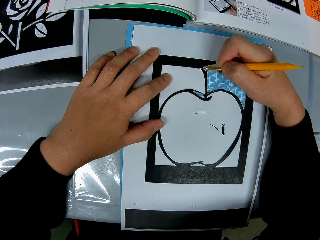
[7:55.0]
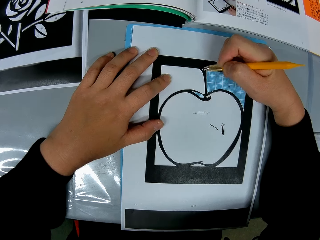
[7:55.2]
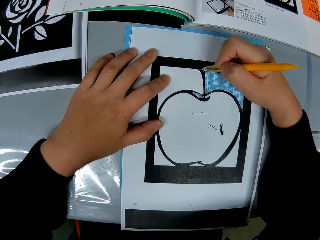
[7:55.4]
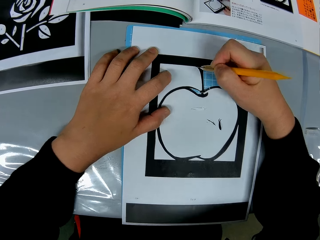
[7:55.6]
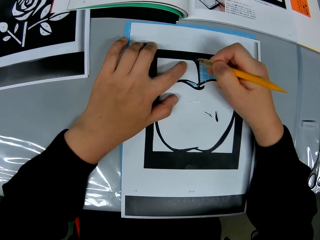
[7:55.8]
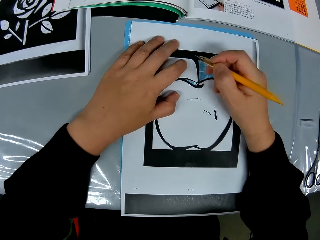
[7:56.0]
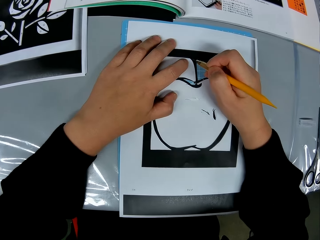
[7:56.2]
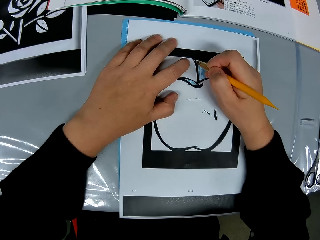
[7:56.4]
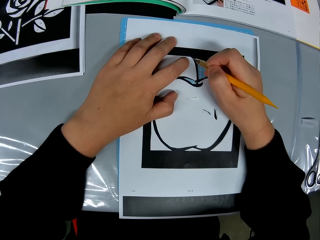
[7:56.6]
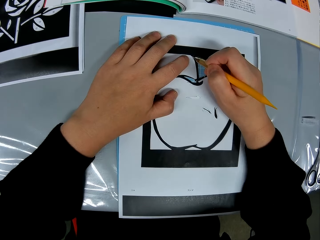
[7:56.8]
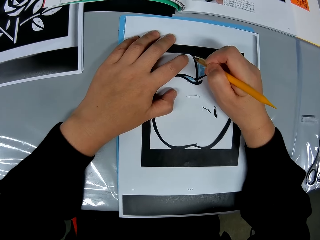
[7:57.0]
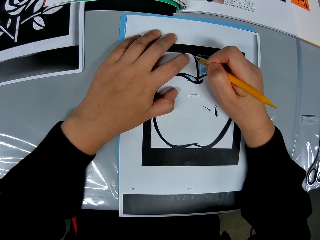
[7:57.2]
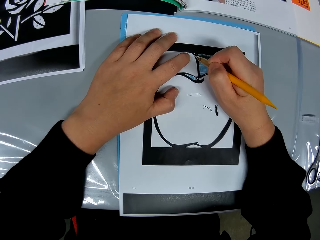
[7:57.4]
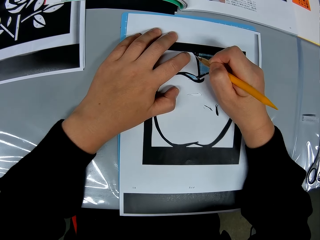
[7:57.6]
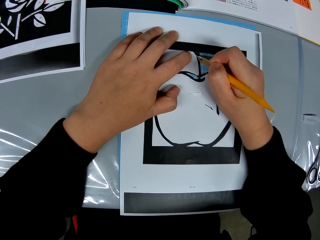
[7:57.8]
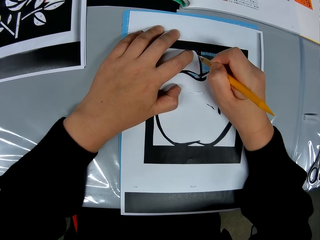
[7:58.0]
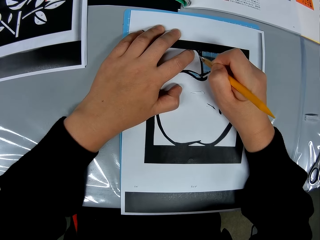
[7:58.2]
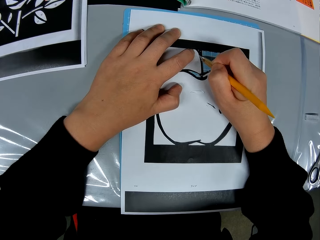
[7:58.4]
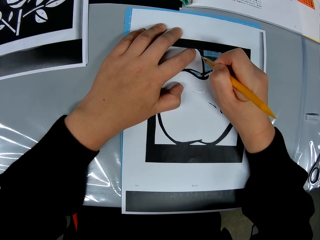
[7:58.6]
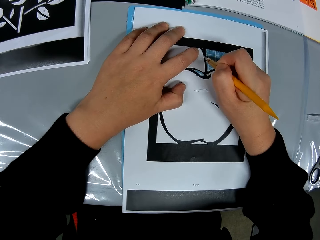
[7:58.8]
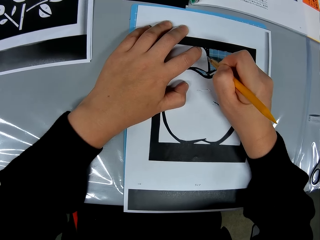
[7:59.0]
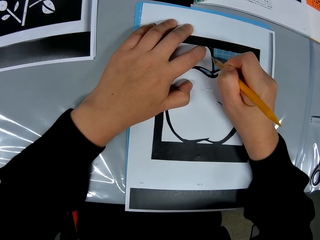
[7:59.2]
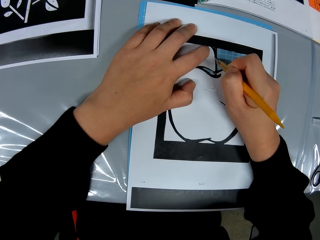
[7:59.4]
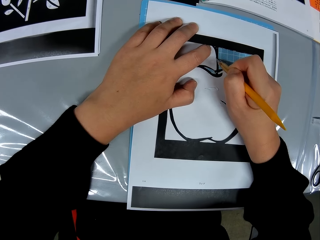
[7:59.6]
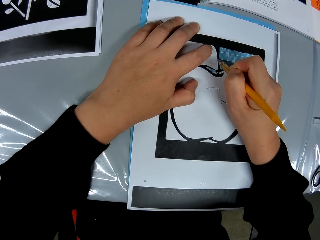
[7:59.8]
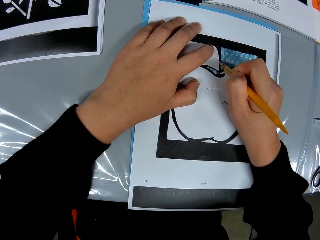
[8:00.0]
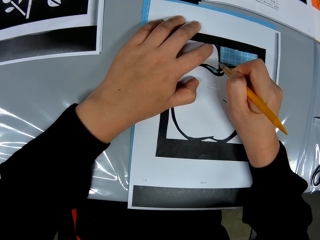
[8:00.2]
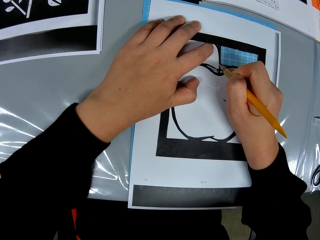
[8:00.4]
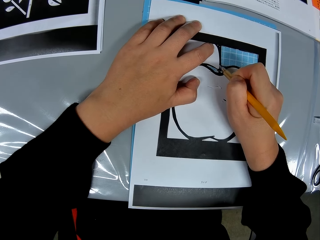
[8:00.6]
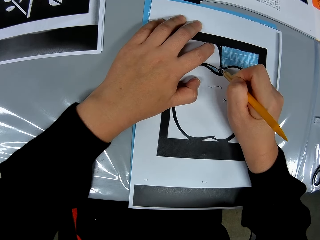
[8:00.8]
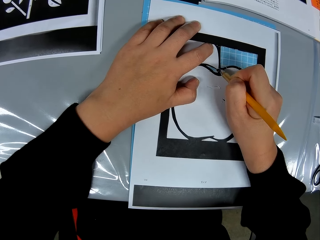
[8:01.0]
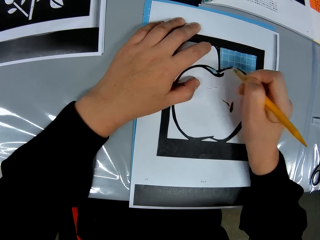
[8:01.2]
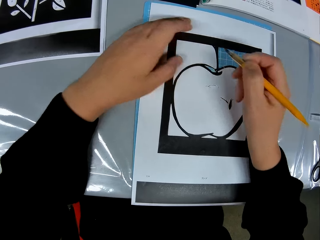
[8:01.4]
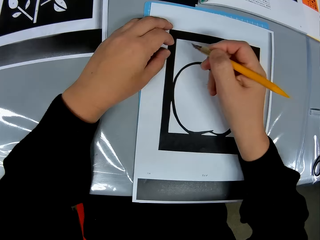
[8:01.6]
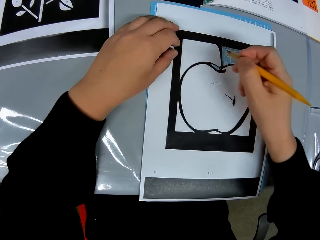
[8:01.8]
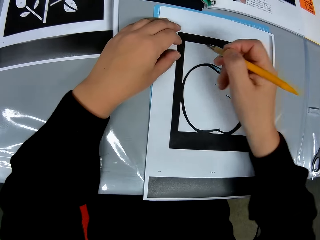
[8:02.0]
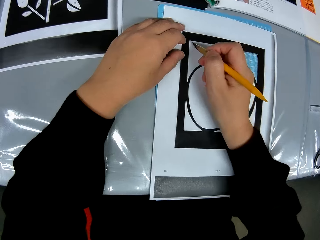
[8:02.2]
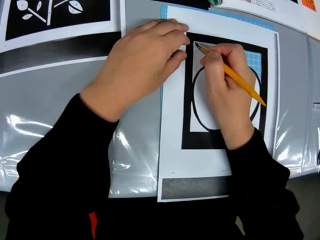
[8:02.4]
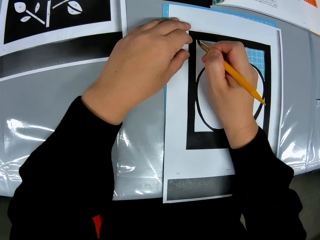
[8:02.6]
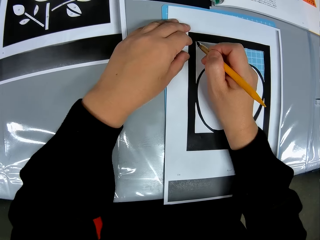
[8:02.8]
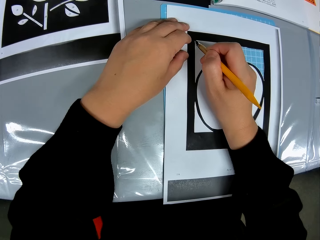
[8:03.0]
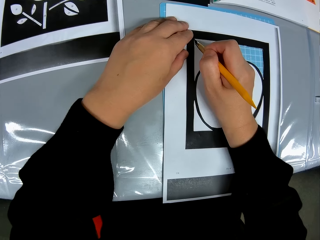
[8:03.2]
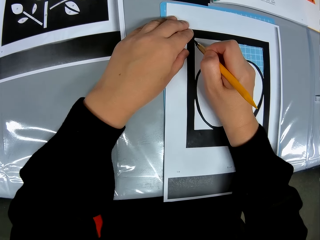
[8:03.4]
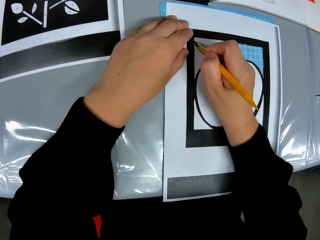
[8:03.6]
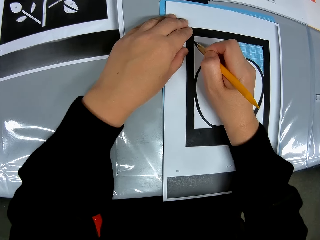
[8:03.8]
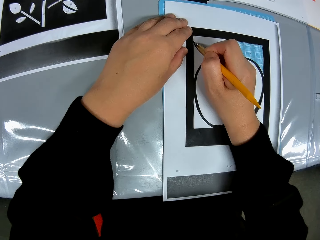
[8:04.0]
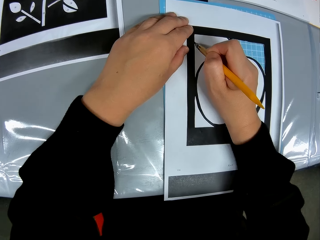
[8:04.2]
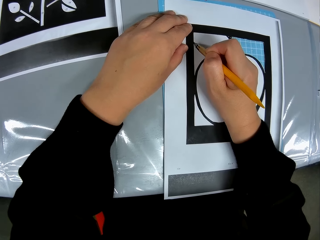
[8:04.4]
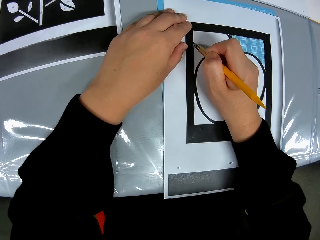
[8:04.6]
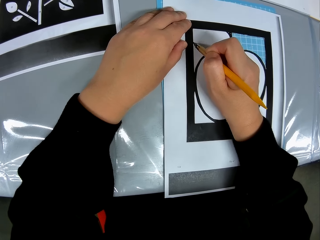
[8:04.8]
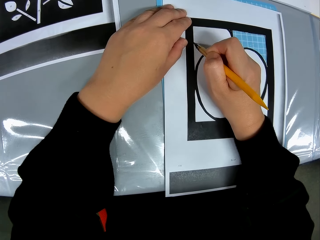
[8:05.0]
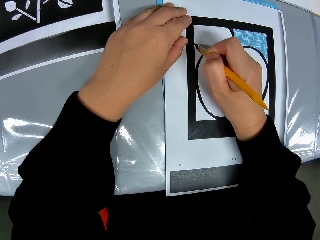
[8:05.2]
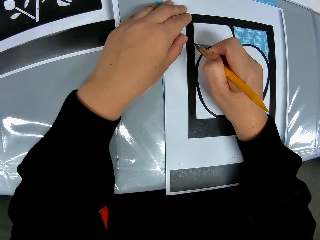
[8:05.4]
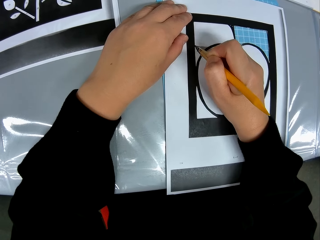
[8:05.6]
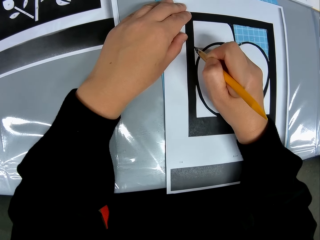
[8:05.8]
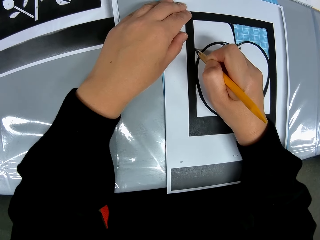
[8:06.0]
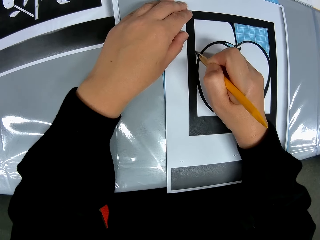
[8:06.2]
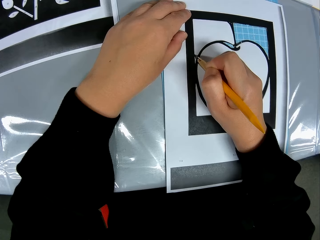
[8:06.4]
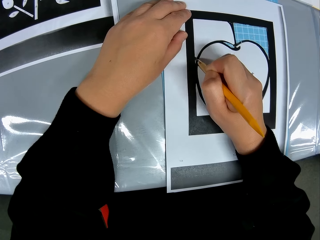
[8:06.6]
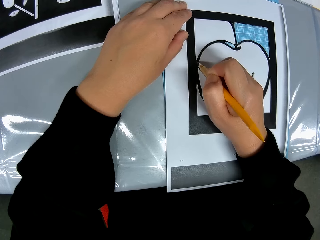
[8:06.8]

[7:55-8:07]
The camera wearer lifts a paper cutter and moves his left hand. He cuts a crafting paper. He moves a camera. He lifts the paper cutter and moves his left hand. He moves his hands. He cuts the crafting paper.

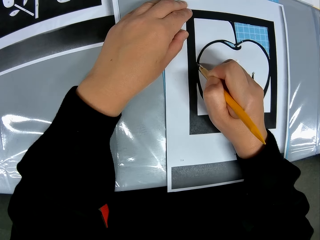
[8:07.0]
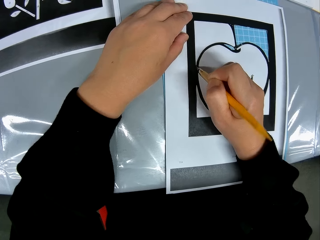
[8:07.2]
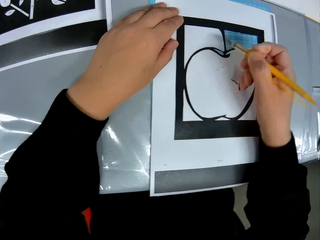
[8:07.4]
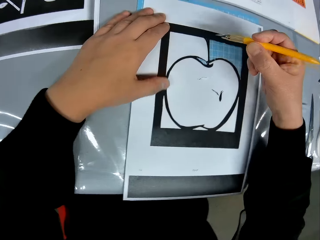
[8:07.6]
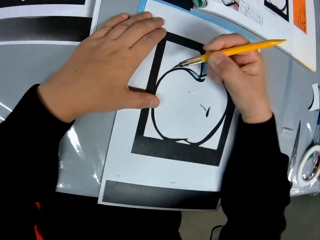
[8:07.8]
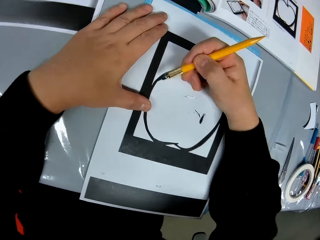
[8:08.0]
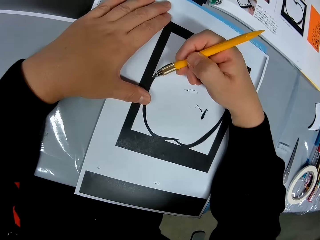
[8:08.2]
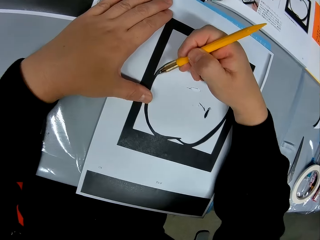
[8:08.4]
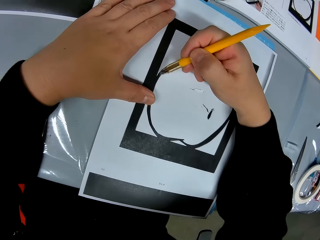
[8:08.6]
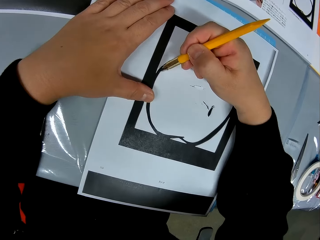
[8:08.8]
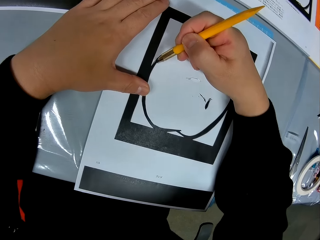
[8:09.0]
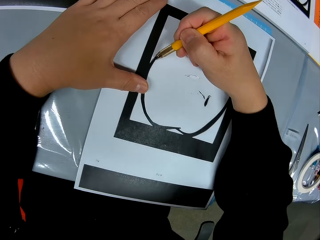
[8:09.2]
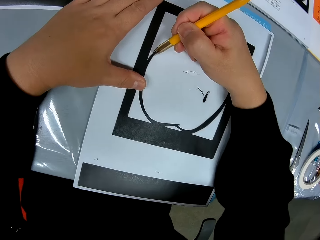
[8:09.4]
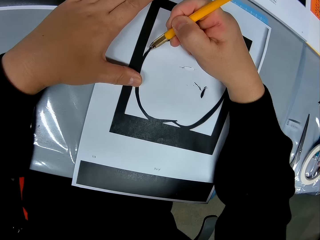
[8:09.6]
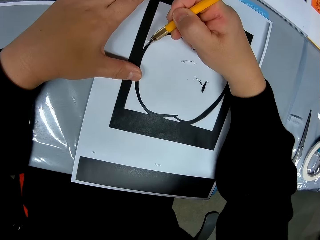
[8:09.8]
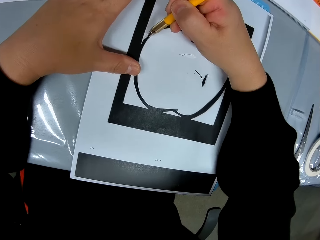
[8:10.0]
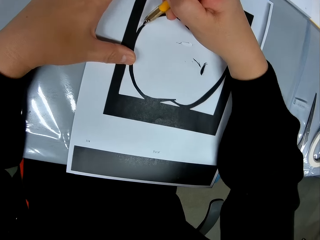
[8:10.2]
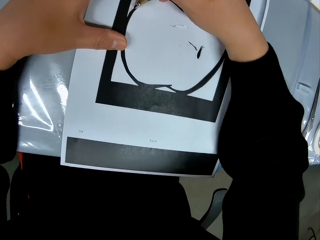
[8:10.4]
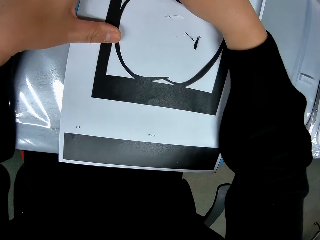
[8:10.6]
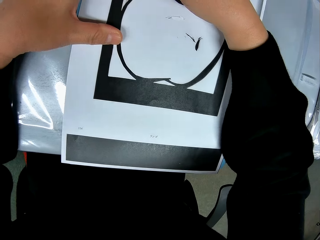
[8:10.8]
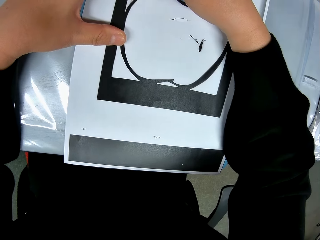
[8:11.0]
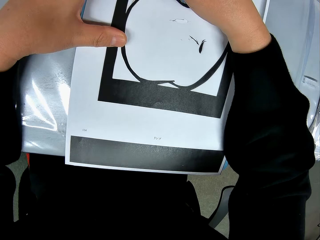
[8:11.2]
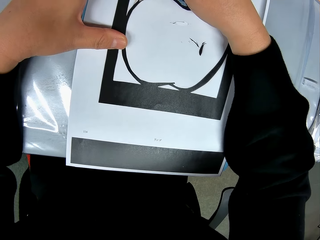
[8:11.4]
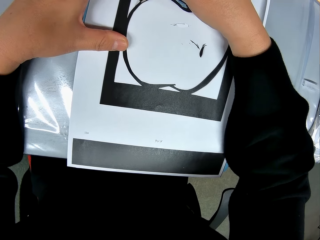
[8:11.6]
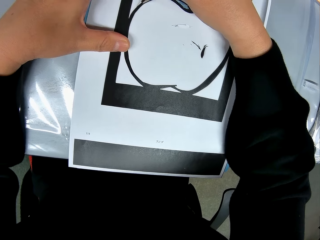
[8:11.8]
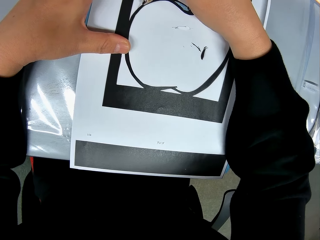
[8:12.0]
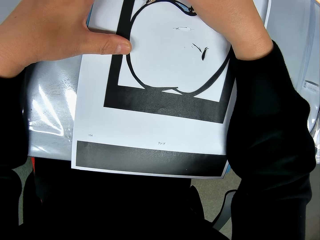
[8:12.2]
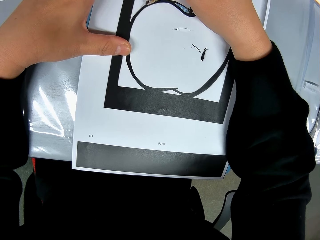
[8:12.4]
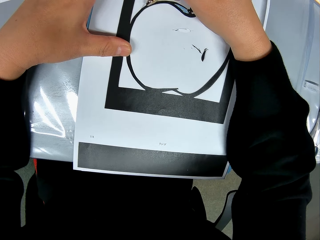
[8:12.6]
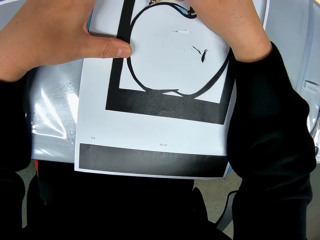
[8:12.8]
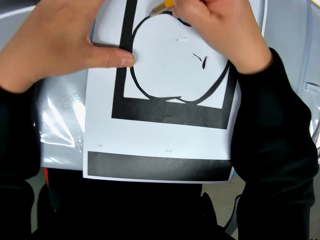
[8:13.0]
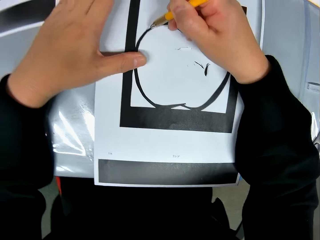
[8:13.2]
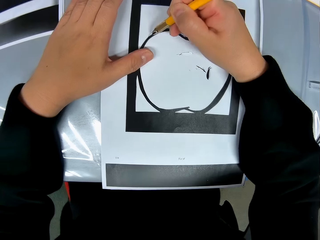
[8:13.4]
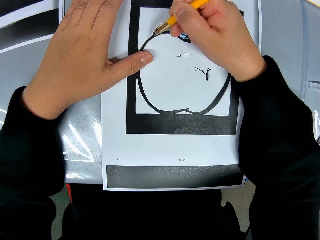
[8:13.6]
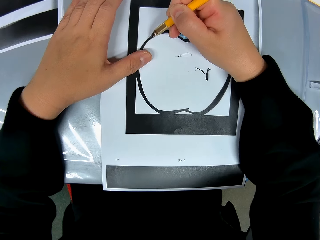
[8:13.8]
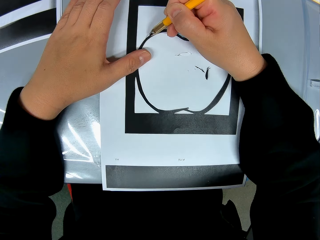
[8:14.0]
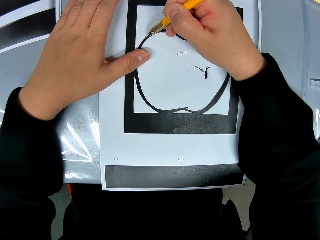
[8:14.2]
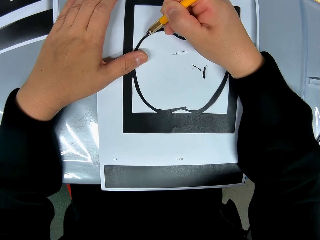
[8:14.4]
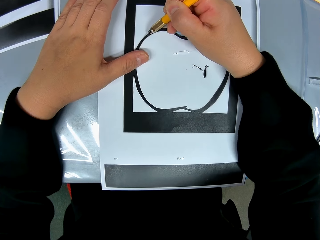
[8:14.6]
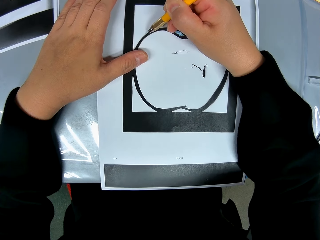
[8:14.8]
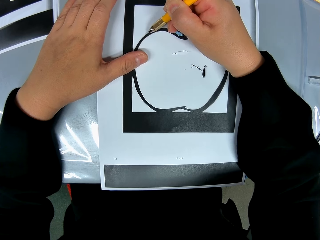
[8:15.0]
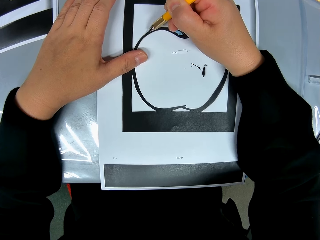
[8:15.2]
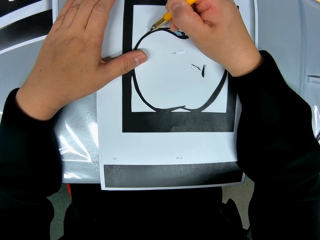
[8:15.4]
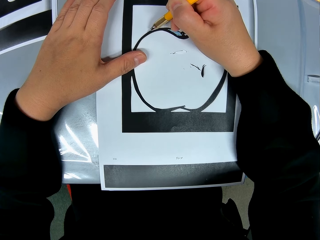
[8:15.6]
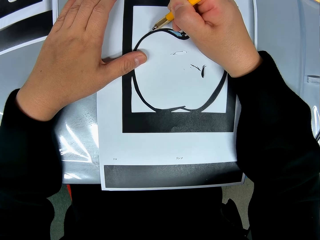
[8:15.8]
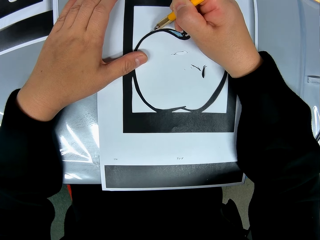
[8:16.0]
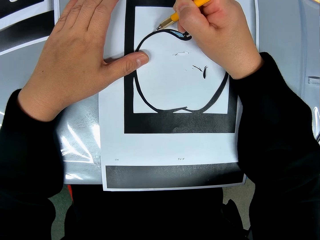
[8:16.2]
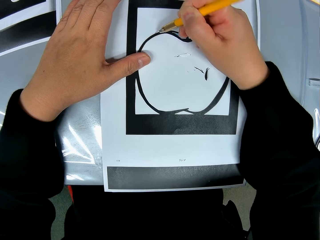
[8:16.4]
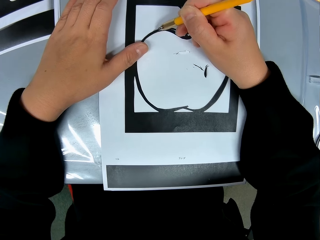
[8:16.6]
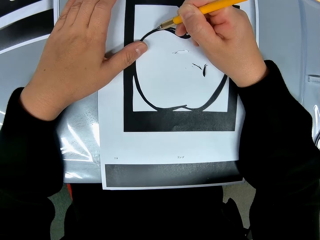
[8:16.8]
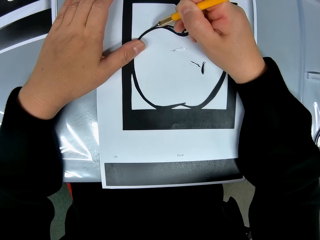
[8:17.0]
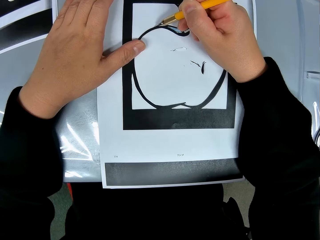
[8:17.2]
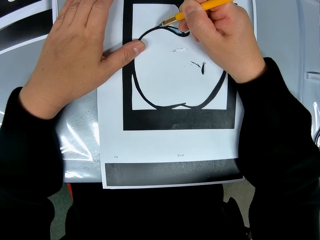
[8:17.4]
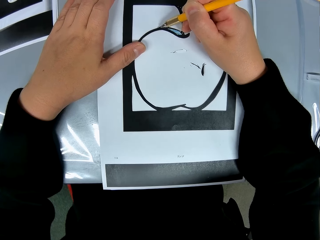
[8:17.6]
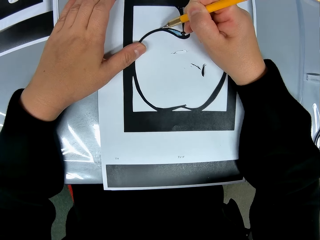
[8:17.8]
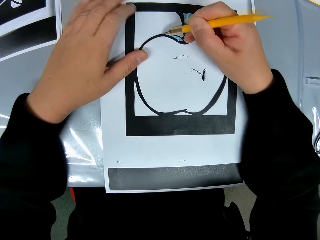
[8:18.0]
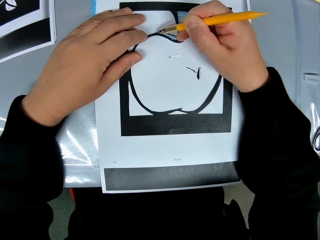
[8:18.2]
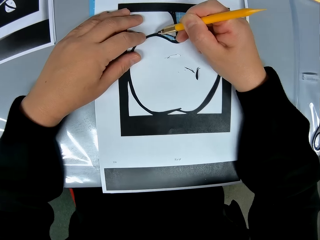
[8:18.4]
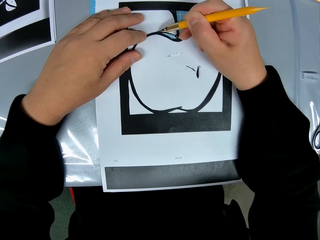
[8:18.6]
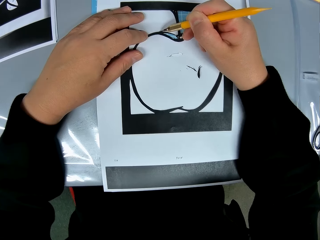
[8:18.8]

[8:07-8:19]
The camera wearer lifts a paper cutter. He moves his hands. He cuts a paper. He moves a camera. He moves his hand.
